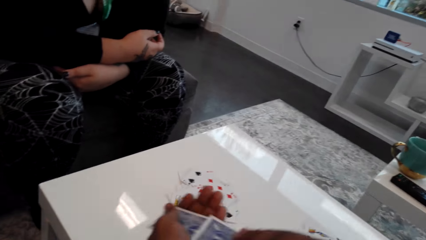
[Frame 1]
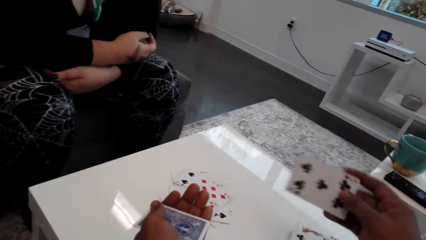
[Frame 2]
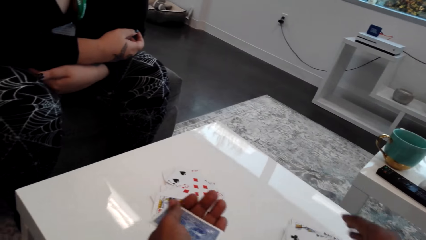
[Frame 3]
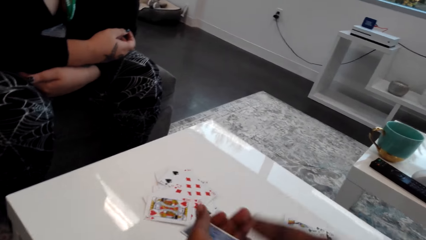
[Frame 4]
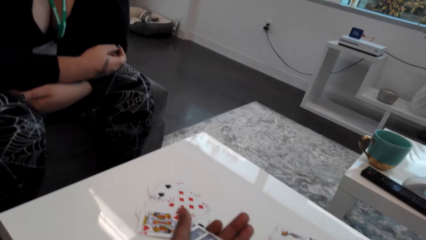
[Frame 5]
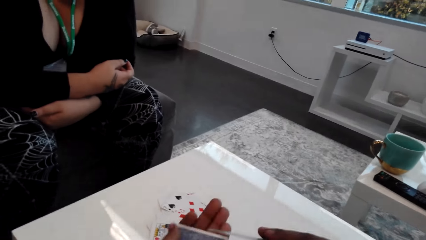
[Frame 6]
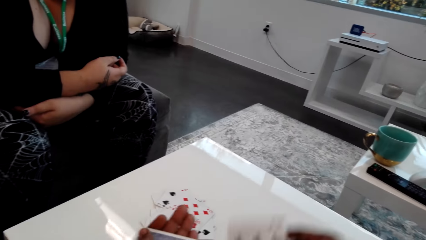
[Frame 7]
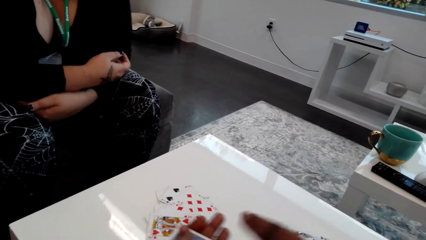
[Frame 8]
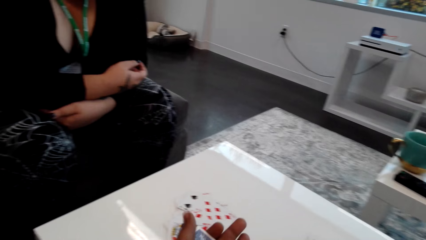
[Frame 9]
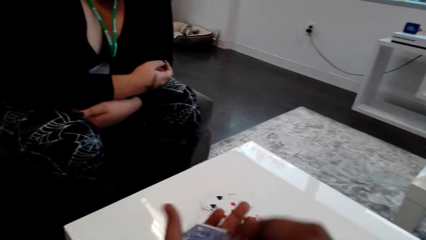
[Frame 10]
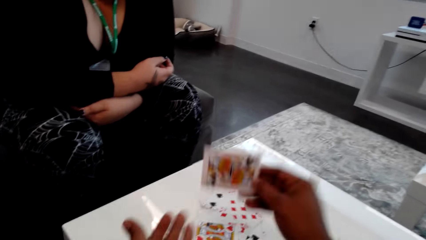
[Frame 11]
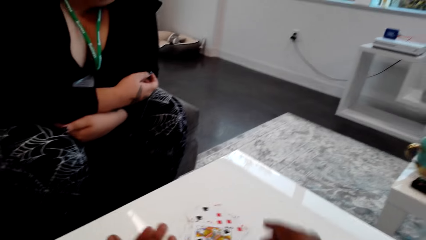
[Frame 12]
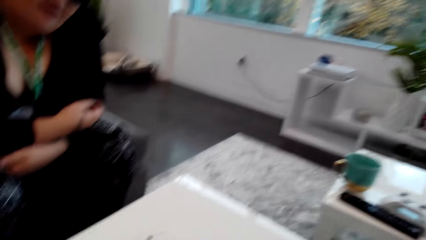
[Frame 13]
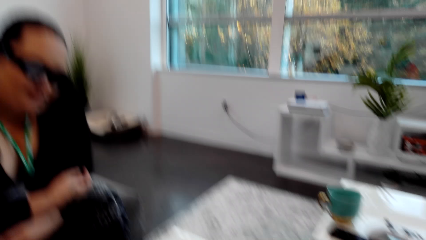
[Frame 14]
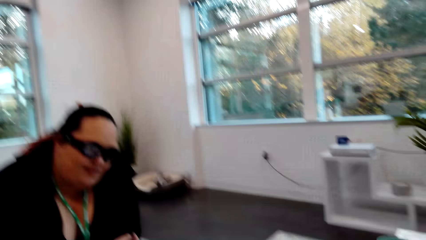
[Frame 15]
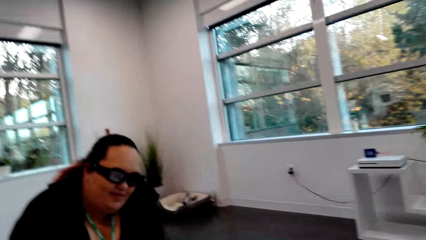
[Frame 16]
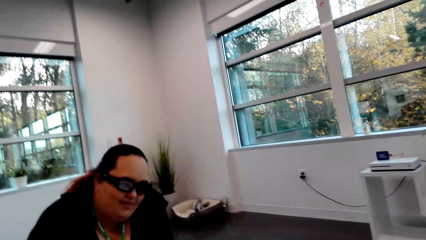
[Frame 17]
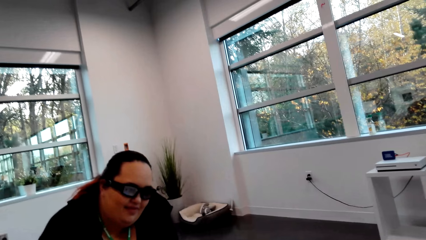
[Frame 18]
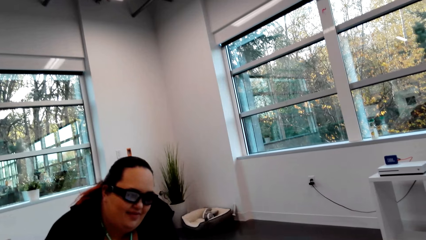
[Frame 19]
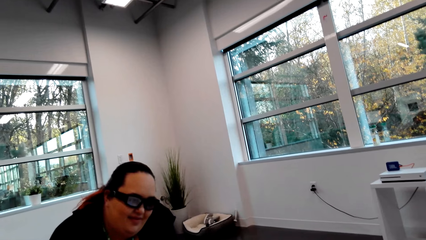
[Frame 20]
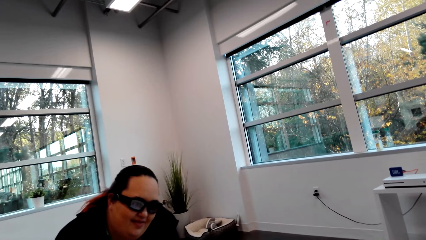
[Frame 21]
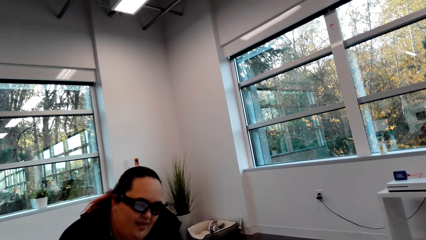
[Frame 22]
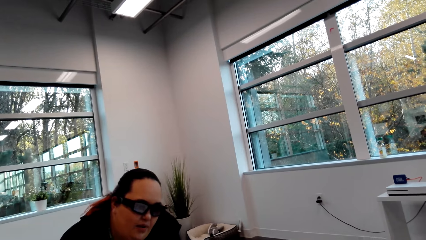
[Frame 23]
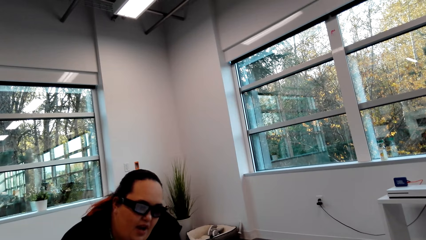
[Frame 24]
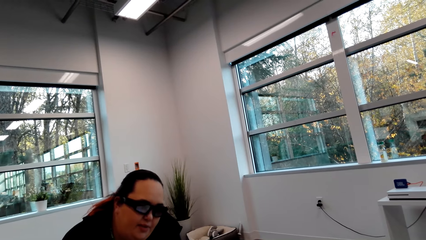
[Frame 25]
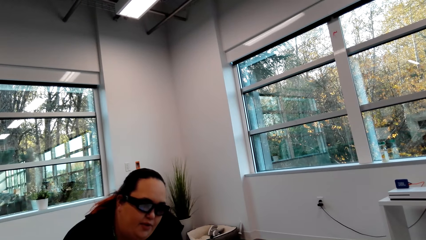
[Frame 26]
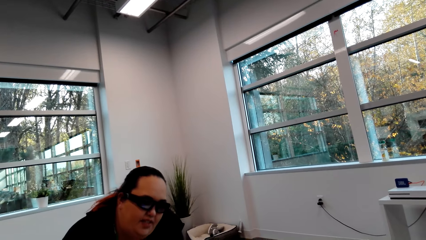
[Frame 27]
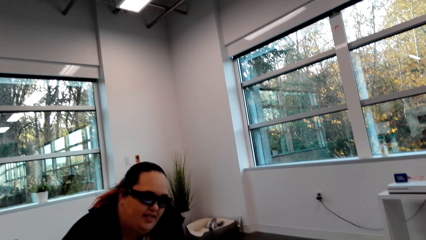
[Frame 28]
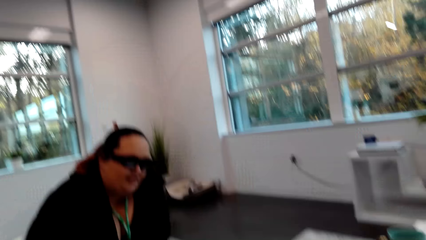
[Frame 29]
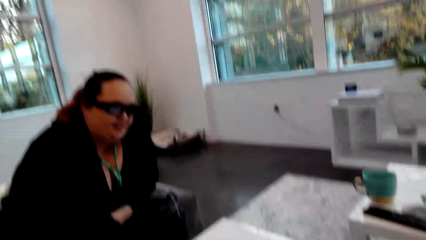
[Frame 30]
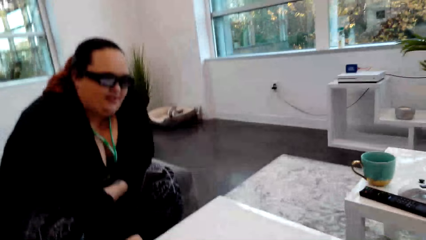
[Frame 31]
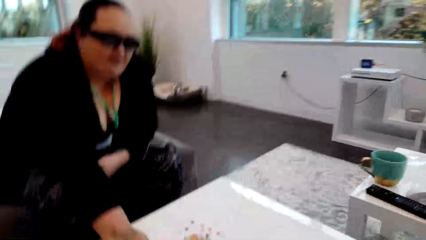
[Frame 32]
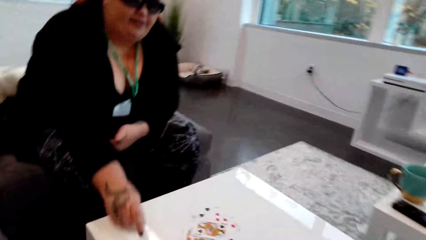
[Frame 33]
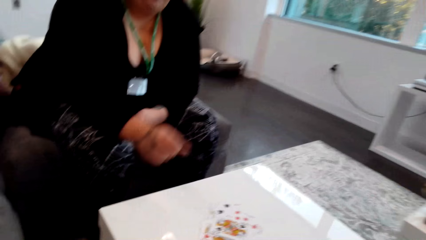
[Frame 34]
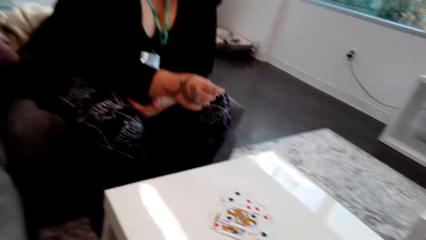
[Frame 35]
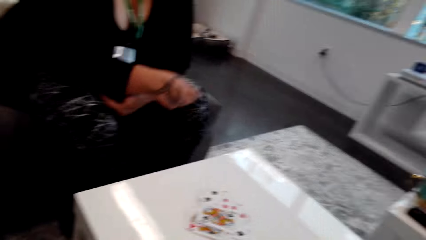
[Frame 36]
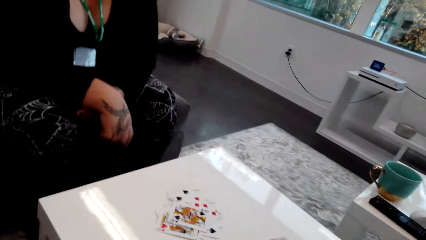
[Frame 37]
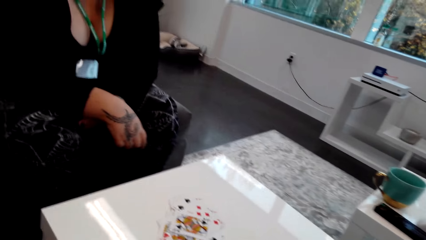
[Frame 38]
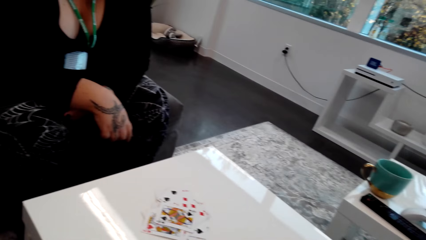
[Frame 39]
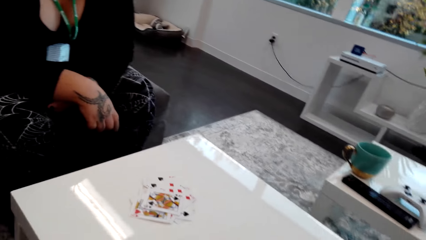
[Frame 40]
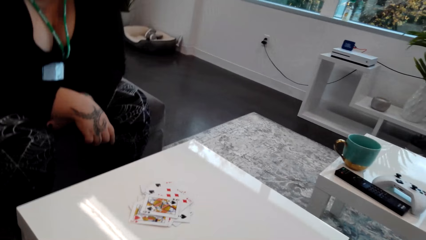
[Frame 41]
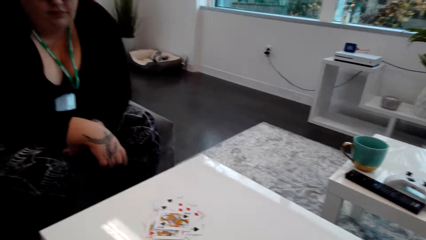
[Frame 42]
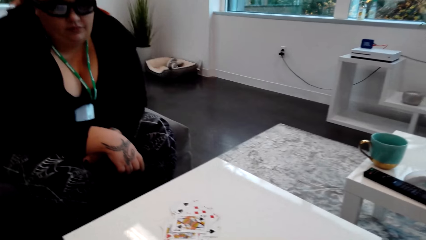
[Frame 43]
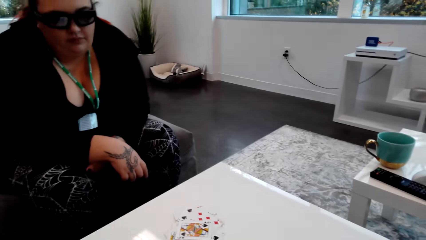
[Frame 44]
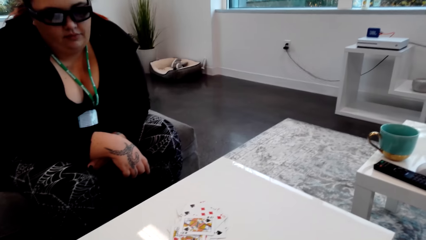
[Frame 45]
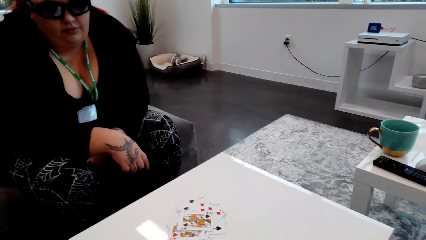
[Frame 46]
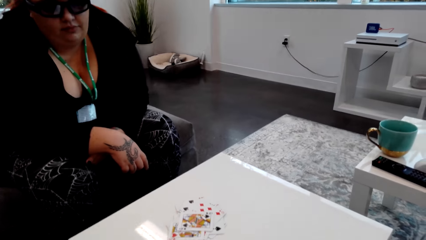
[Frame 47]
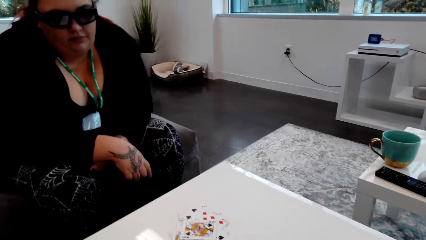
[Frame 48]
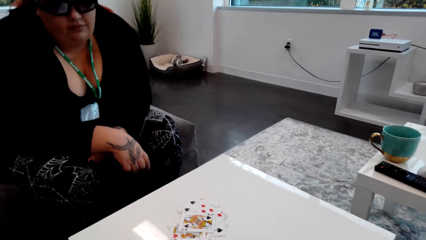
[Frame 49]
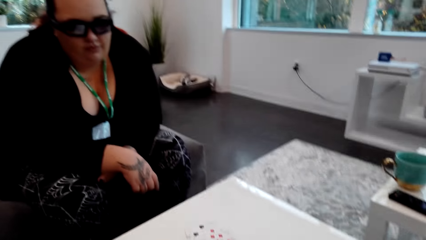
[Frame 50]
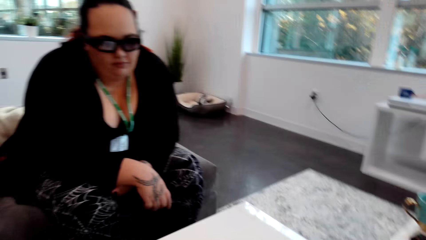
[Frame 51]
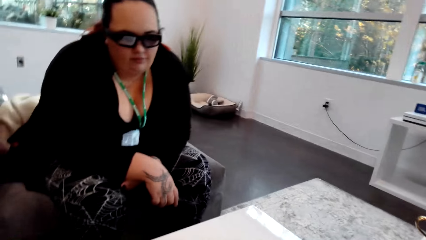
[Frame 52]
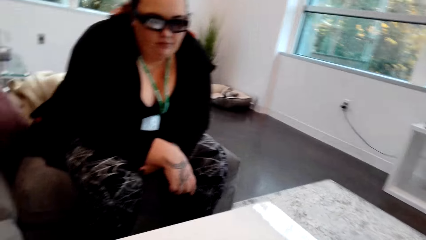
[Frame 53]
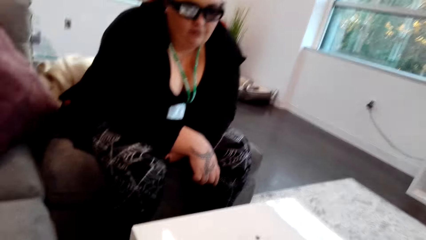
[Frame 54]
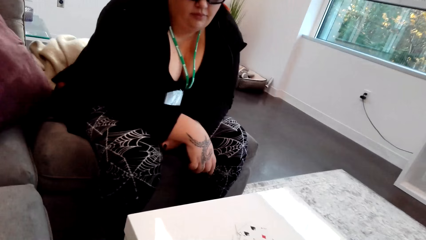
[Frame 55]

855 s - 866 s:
The camera wearer talks to a lady. The lady converses with the camera wearer.

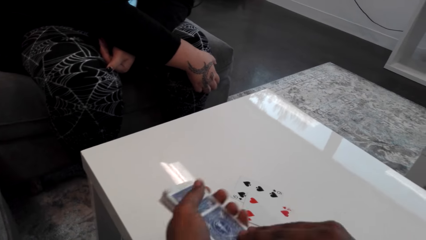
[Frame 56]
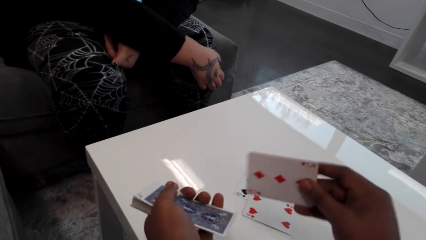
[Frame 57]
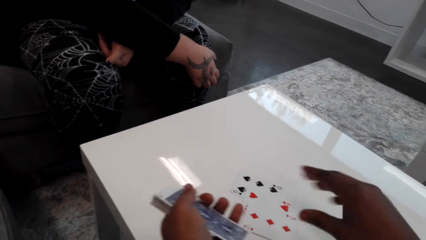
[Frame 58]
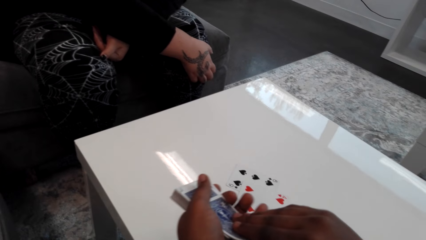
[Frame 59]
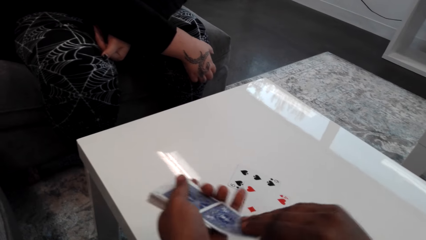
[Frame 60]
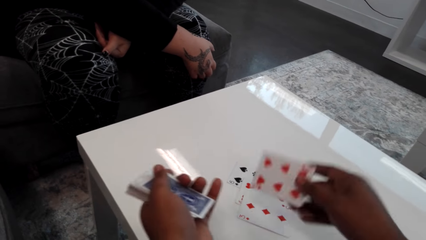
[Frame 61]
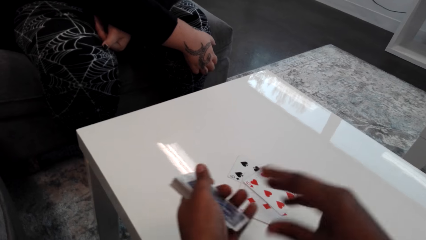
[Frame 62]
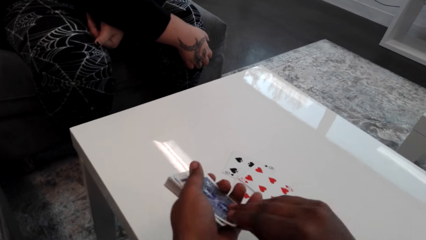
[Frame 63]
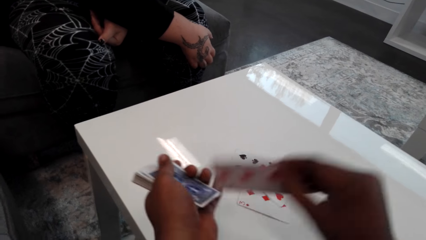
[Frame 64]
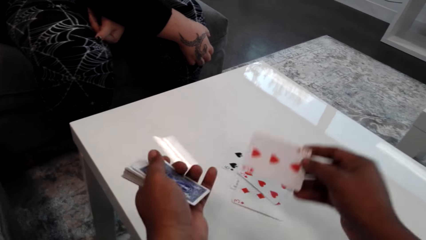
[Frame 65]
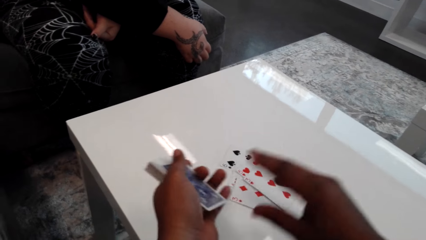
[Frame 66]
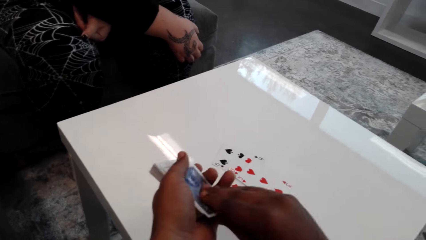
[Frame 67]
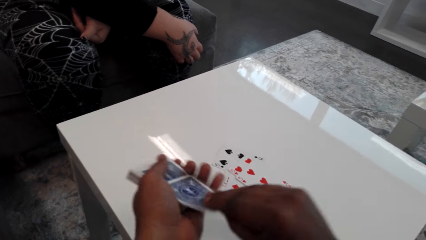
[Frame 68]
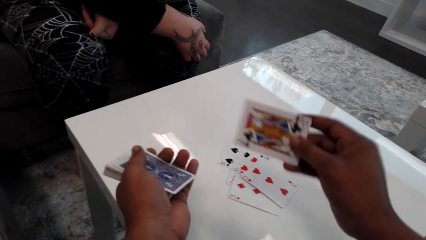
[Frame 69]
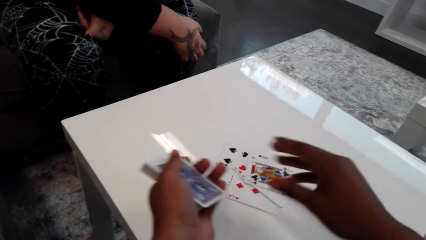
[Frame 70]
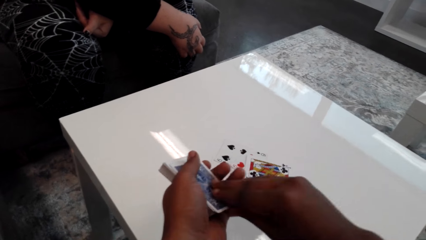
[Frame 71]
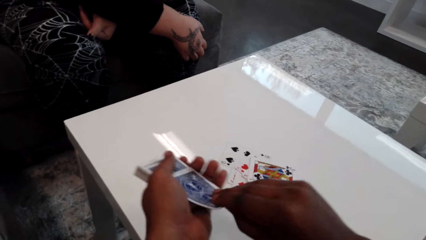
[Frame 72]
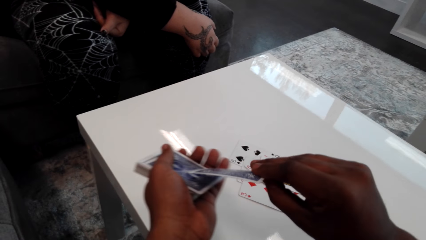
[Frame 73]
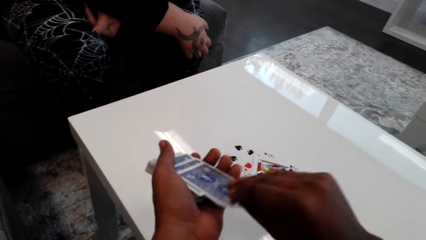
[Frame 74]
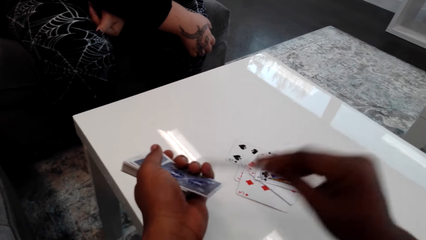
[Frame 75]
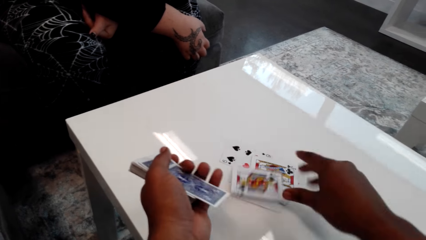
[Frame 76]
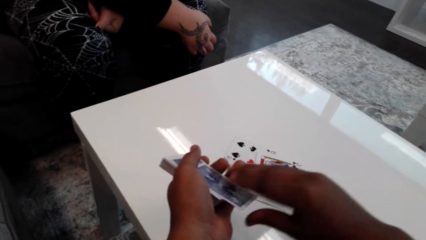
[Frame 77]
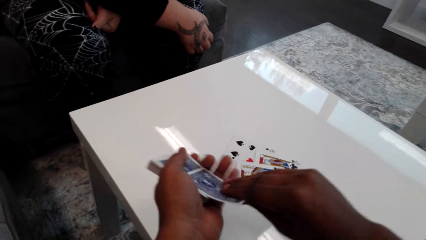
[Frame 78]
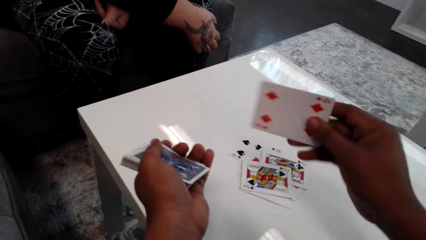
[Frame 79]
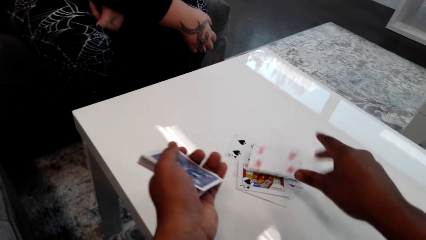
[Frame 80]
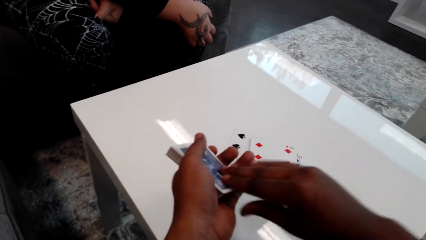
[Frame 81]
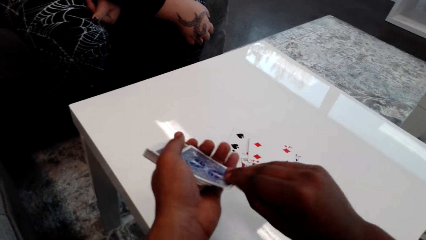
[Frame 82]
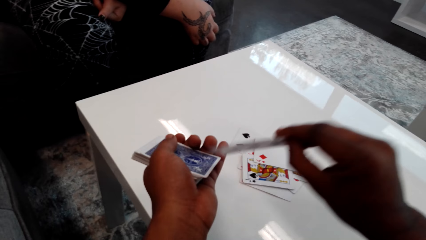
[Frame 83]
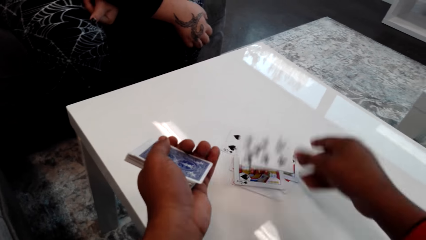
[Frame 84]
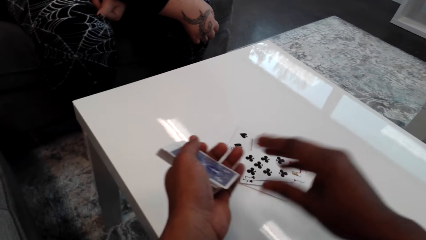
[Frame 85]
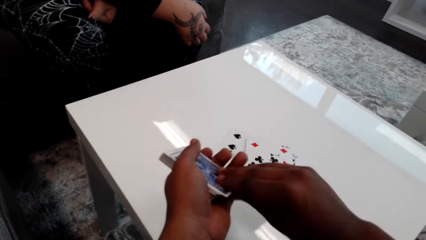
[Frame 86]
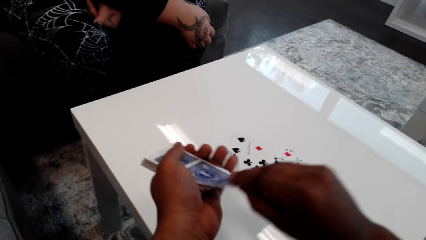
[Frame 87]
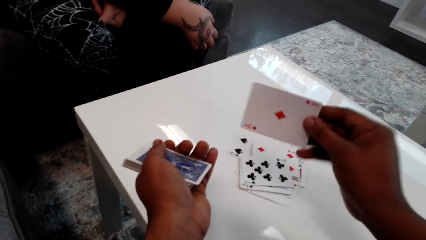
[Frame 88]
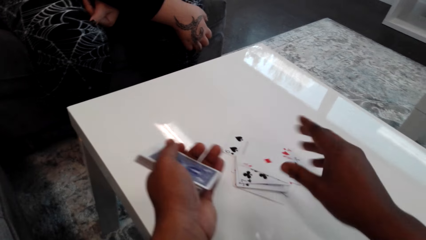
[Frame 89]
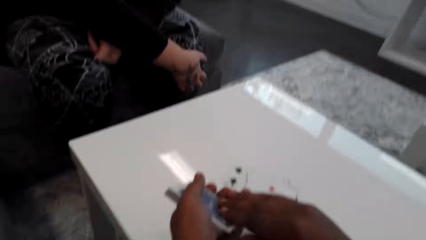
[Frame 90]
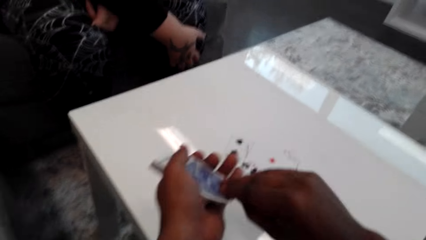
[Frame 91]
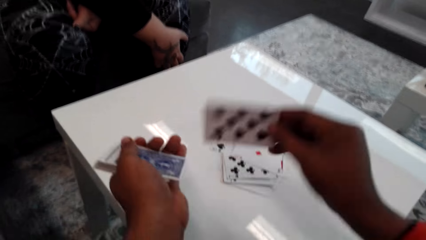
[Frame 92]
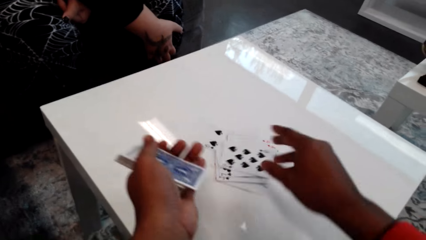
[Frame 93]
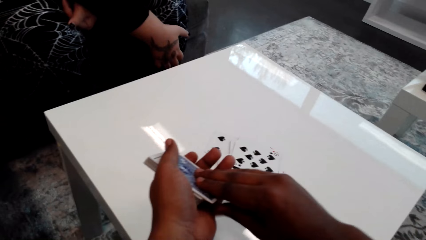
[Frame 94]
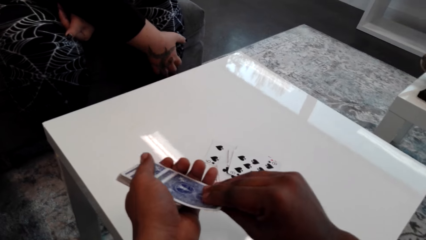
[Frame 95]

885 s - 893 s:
The camera wearer puts a playing card on the table. A person talks to the camera wearer.
